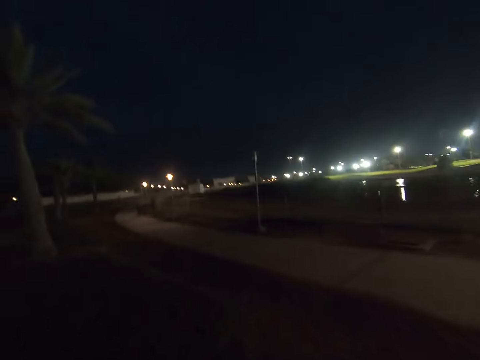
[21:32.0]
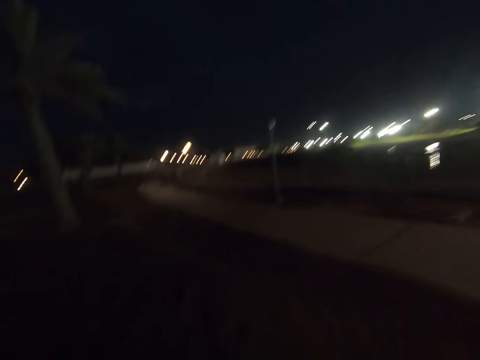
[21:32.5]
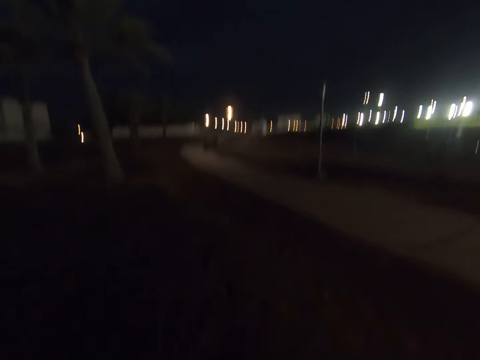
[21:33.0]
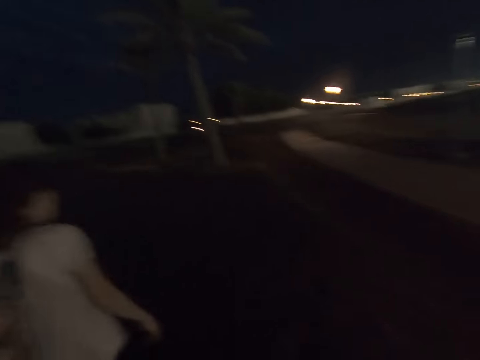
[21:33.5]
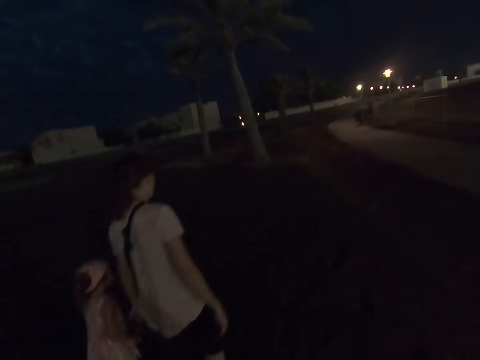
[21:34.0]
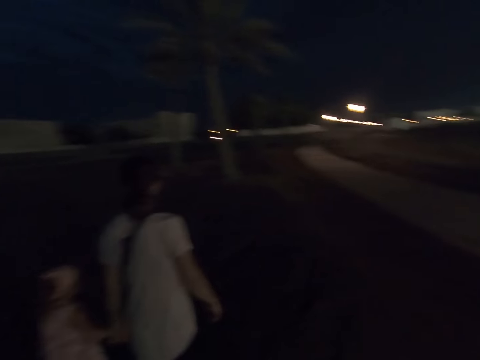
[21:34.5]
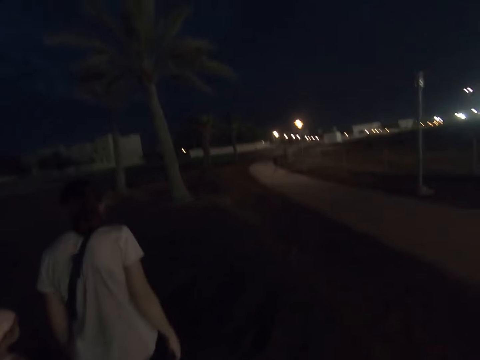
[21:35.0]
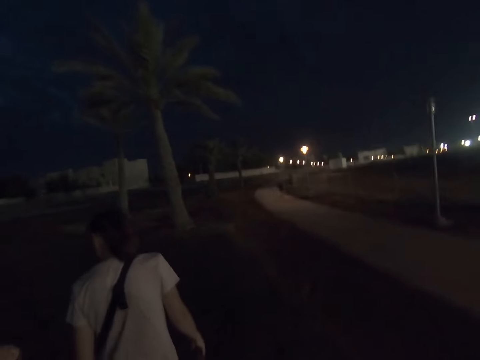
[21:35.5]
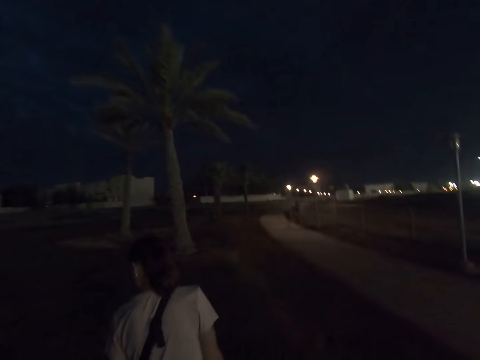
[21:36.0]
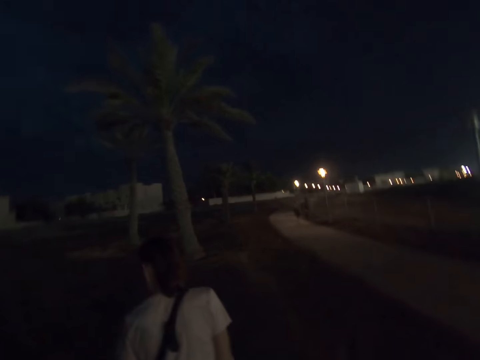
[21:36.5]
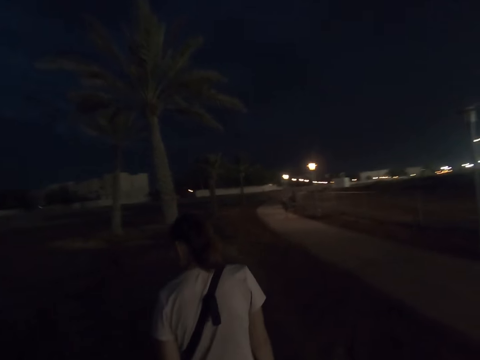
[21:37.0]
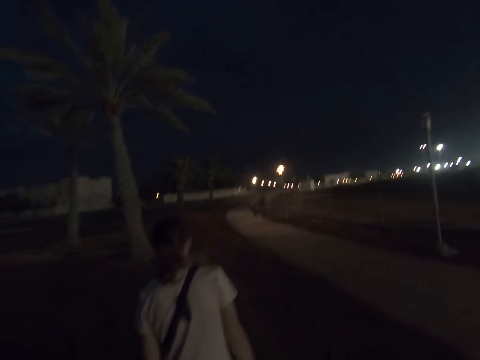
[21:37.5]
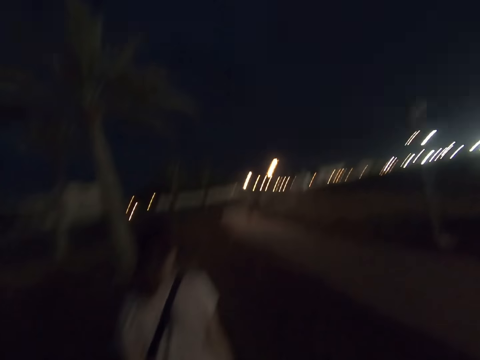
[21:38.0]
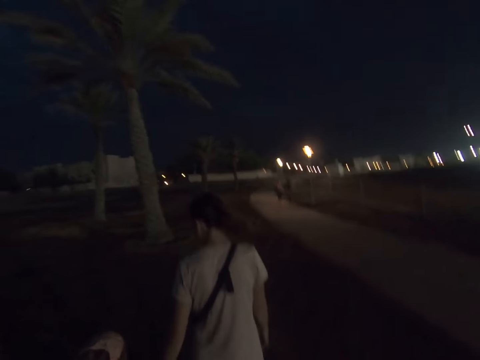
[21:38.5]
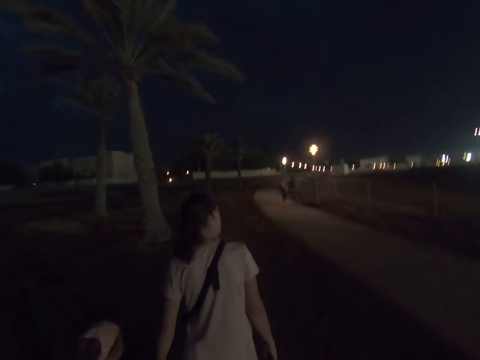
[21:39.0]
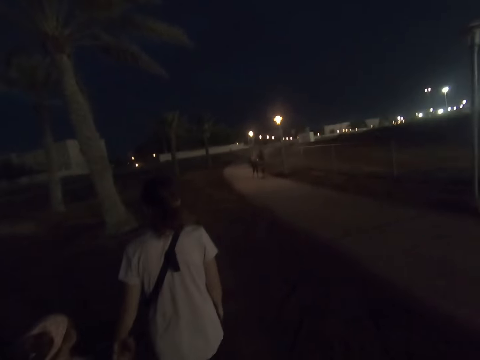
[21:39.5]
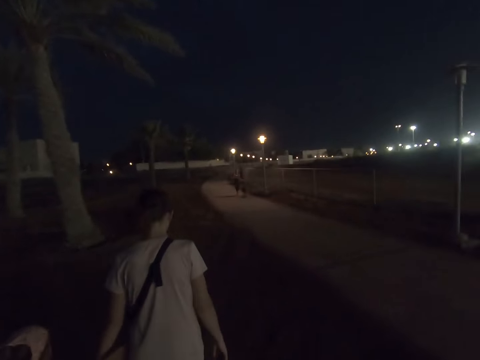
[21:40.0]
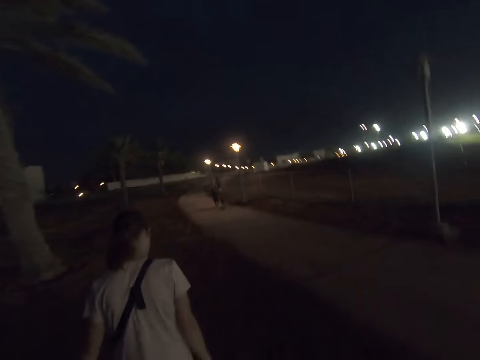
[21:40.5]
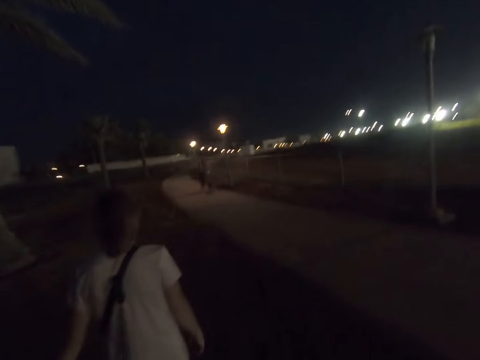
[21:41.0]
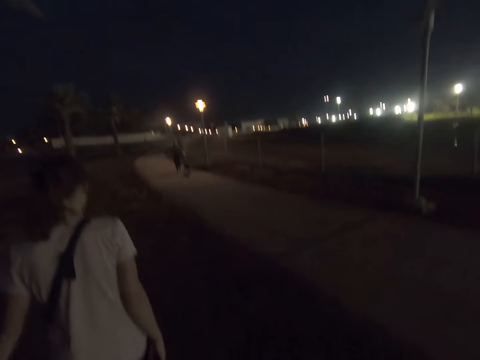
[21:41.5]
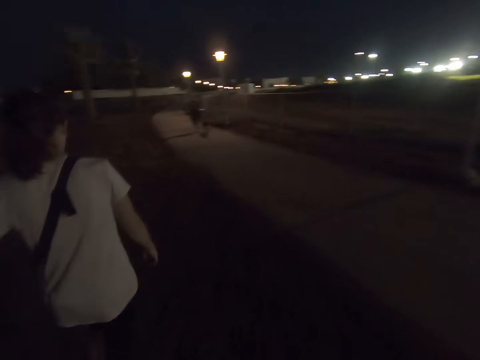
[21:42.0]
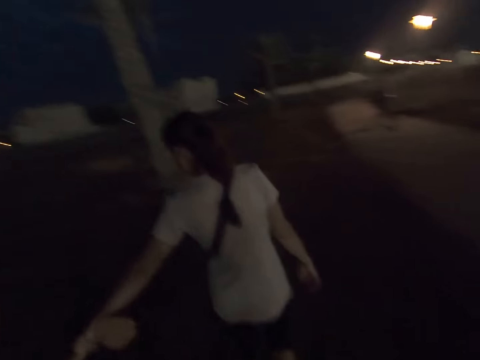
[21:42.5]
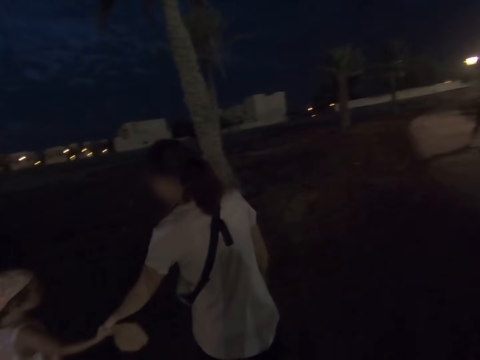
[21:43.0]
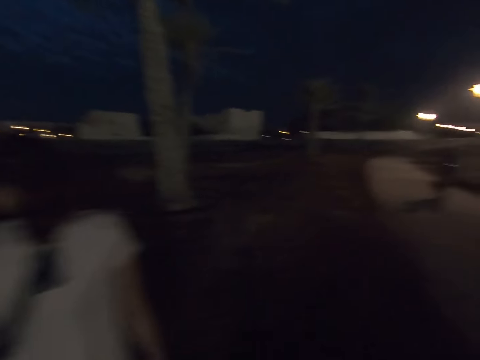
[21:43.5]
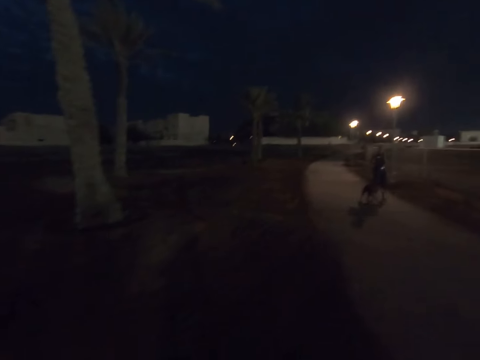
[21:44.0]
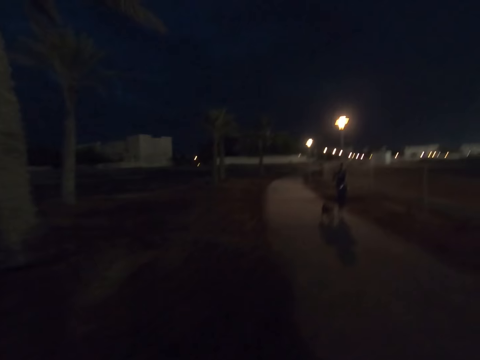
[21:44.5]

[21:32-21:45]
The camera wearer walks on the land alongside a woman and a child. They look at a woman and another woman. The women walk around. The camera wearer walks around.

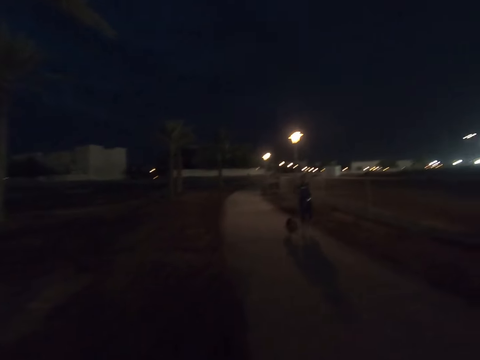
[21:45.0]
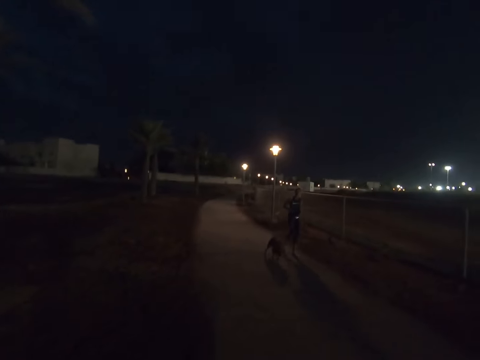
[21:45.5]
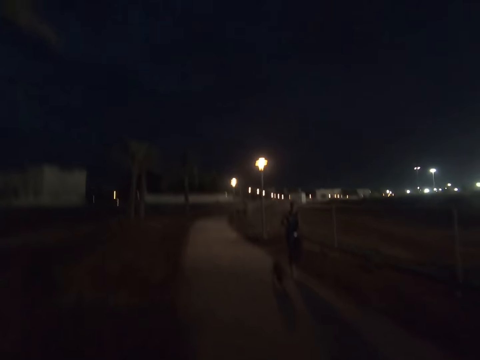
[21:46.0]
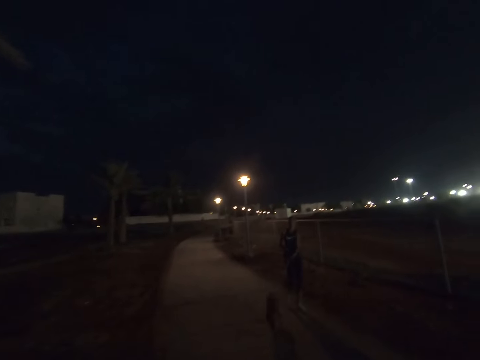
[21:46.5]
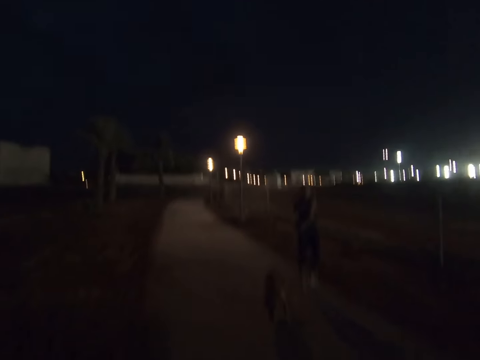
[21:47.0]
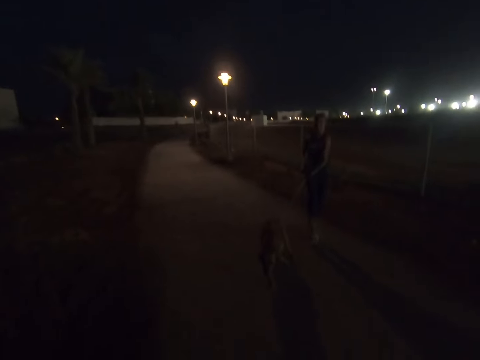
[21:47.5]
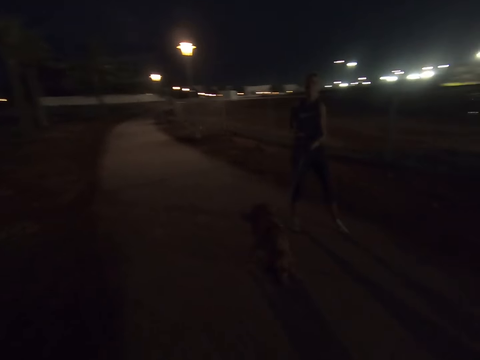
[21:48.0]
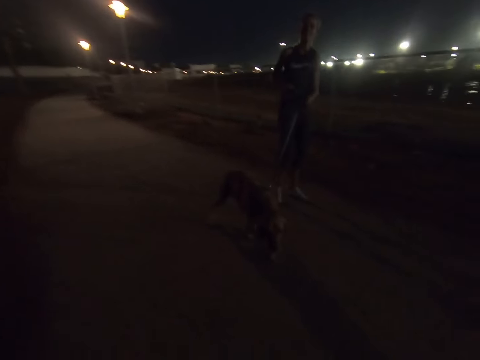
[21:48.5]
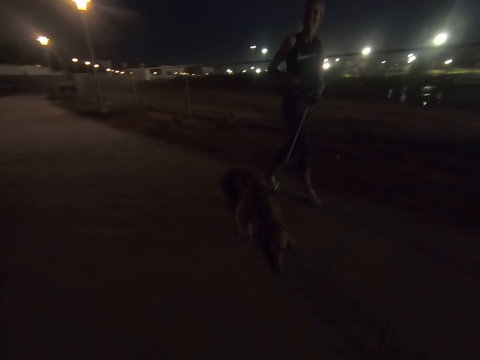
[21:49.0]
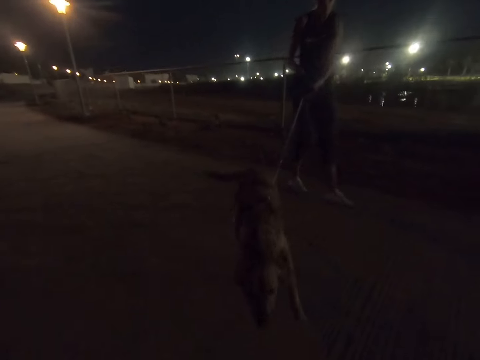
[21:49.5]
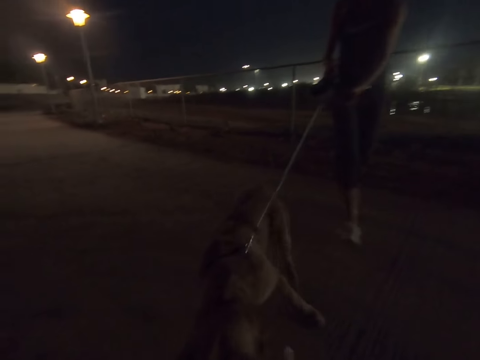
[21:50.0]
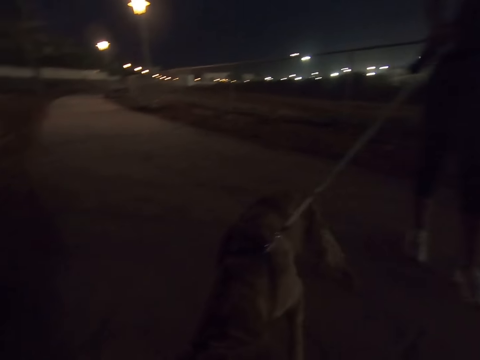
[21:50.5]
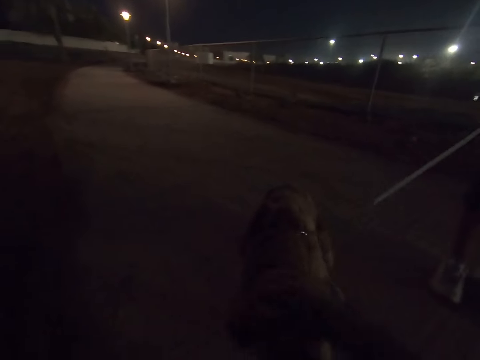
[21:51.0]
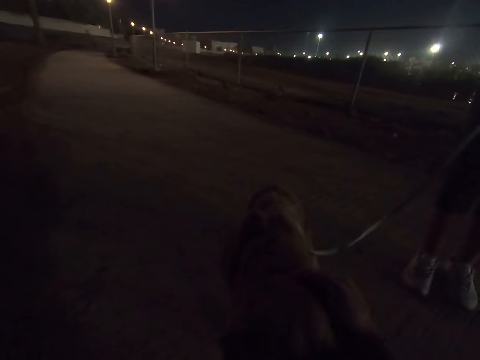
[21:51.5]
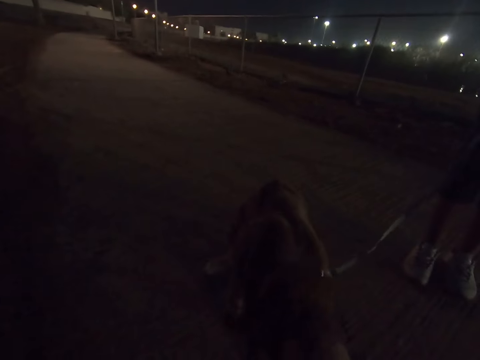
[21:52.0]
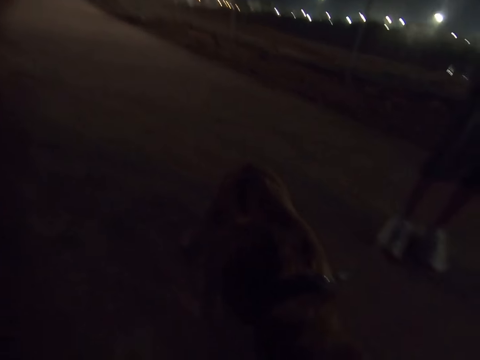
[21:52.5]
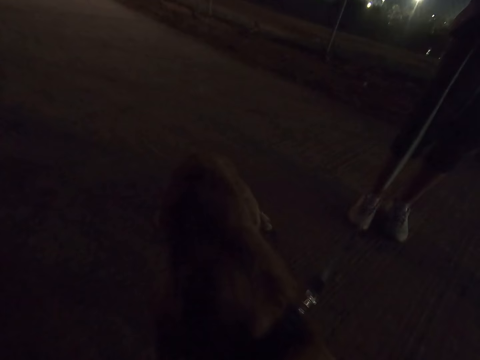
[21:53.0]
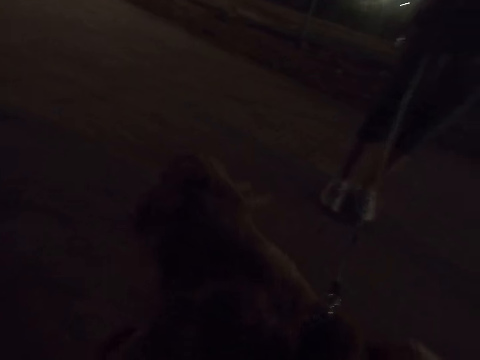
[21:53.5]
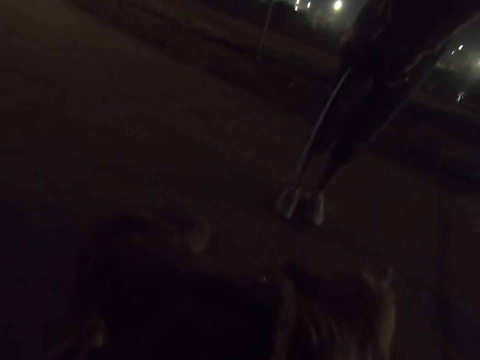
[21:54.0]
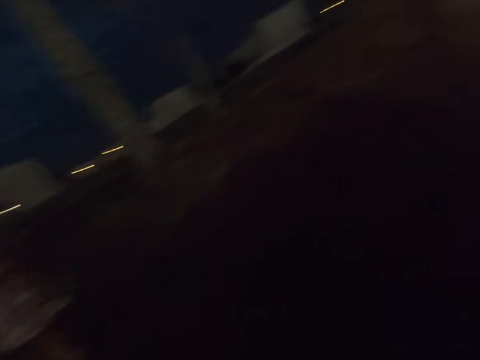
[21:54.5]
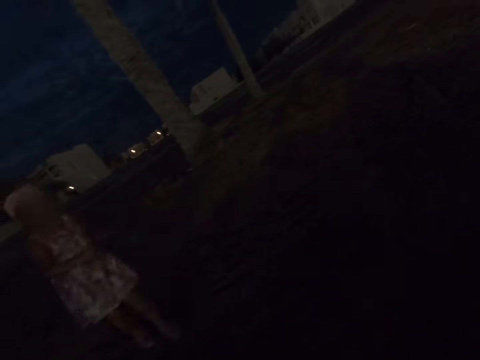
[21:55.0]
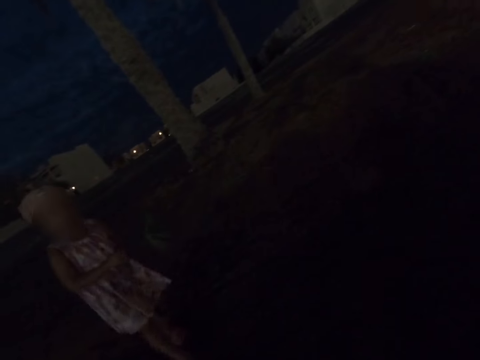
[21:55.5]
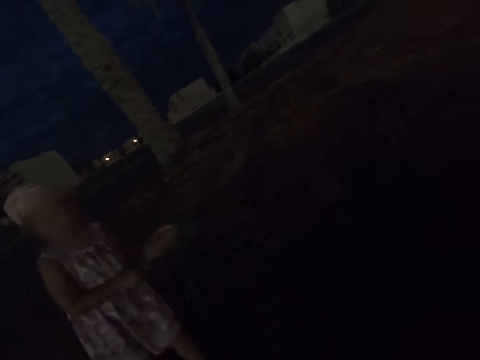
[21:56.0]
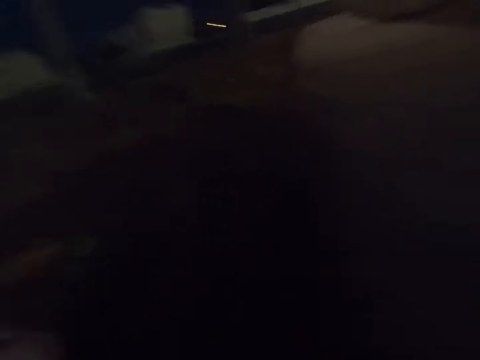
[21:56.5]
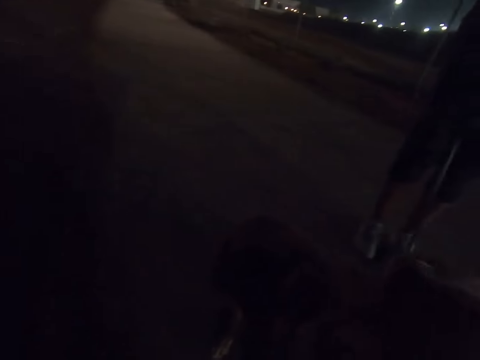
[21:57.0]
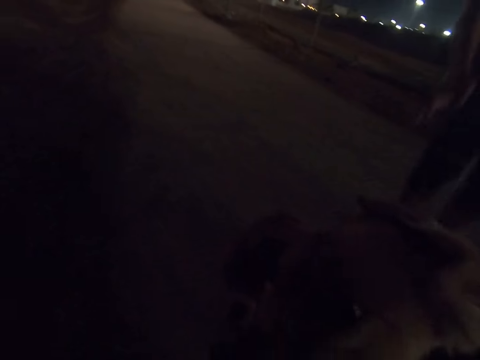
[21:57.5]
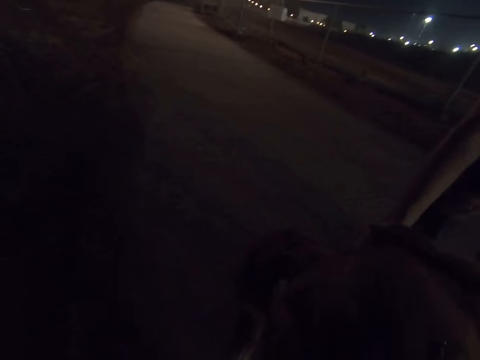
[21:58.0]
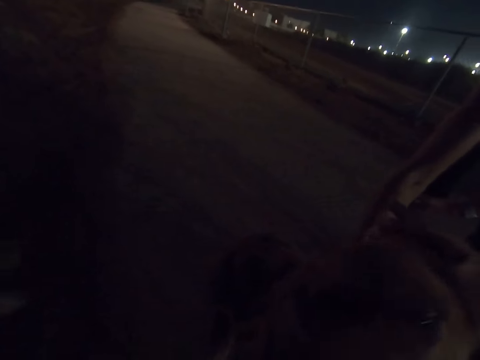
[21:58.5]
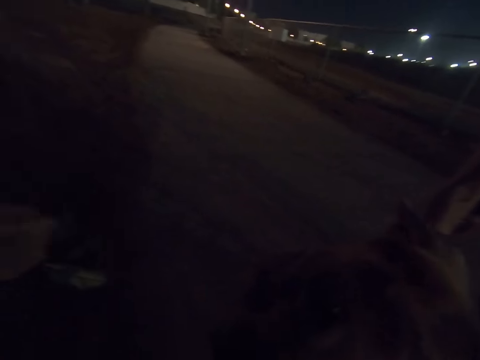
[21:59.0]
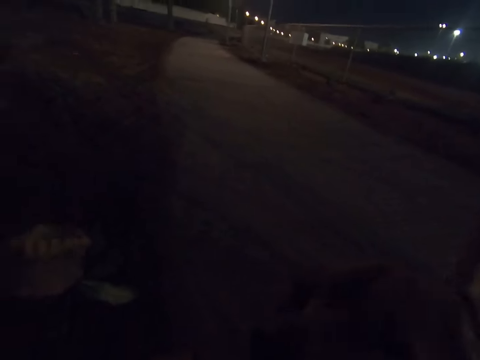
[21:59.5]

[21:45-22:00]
The camera wearer walks on the walkway. They pet a dog. A woman holds the dog's leash. A child holds leaves. The camera wearer gazes at the child. Another woman walks towards the dog. The camera wearer pets the dog. The first woman holds the dog's leash and pets the dog. The camera wearer pets the dog.
